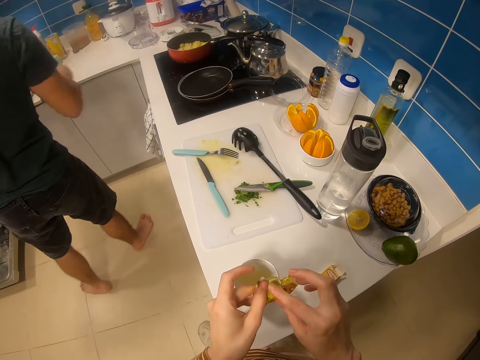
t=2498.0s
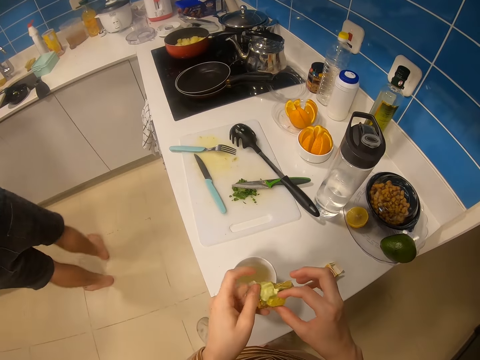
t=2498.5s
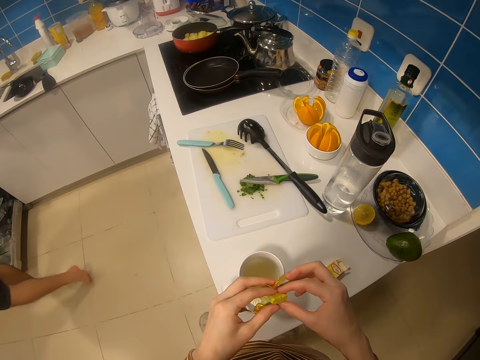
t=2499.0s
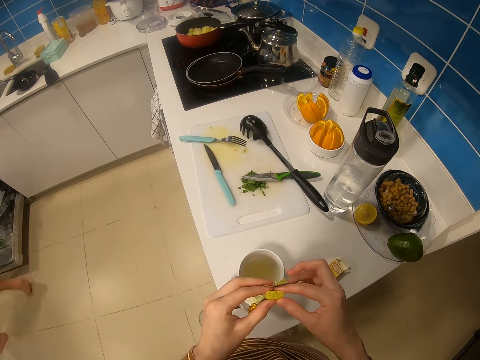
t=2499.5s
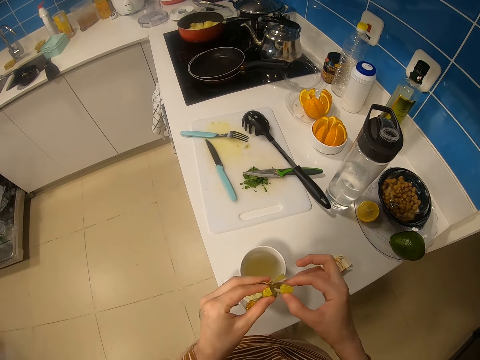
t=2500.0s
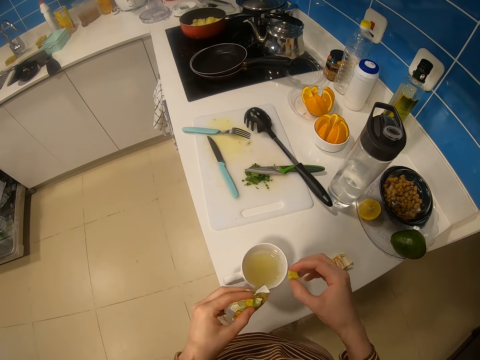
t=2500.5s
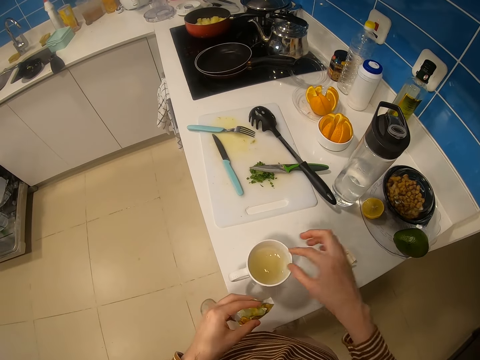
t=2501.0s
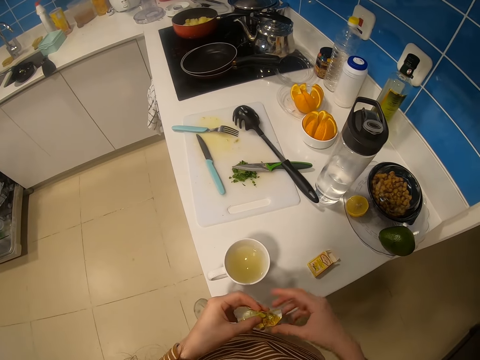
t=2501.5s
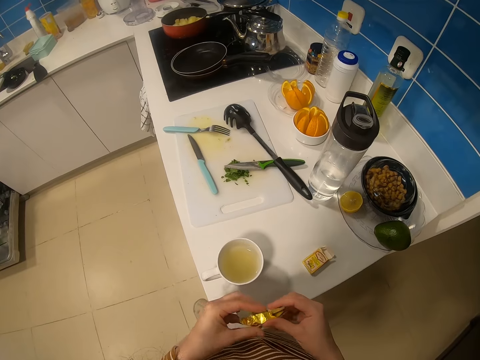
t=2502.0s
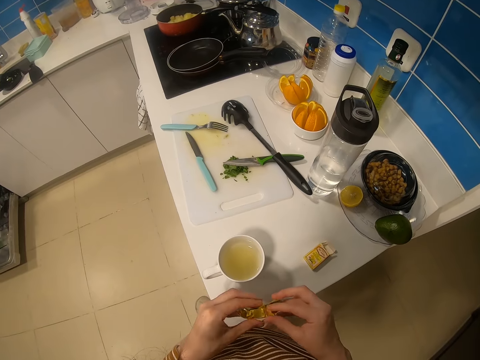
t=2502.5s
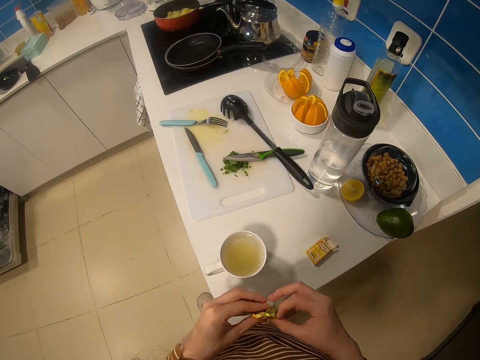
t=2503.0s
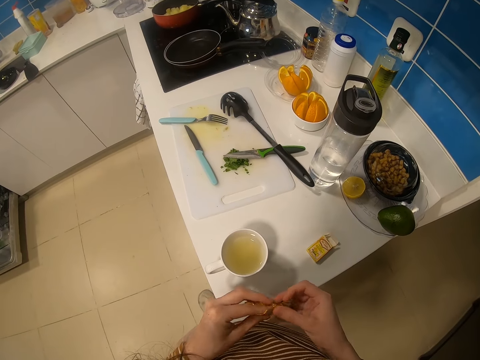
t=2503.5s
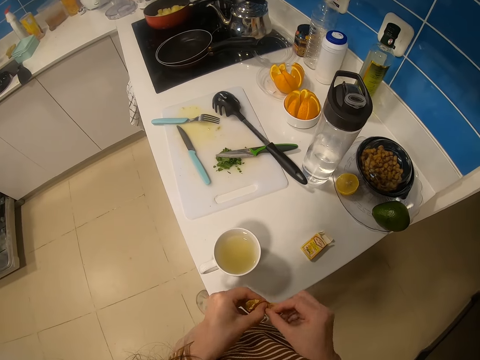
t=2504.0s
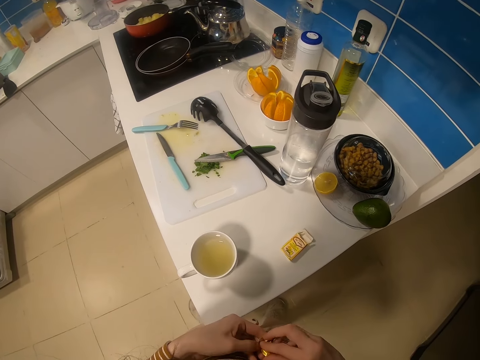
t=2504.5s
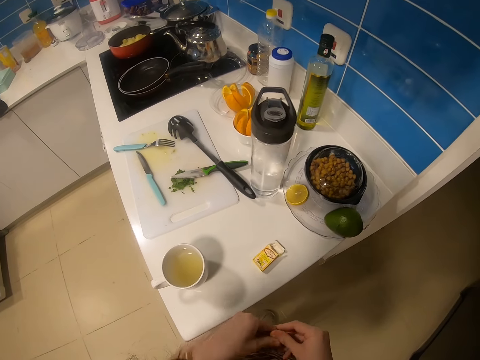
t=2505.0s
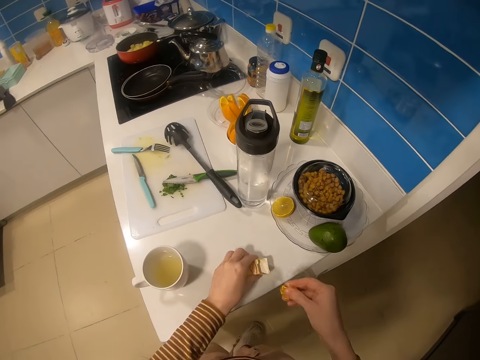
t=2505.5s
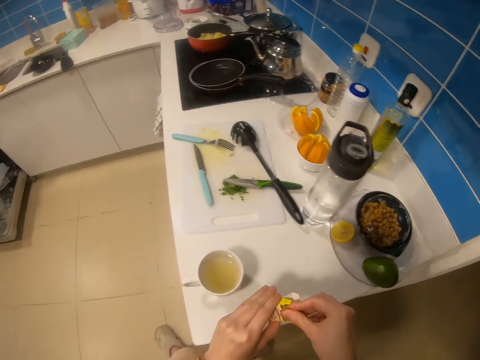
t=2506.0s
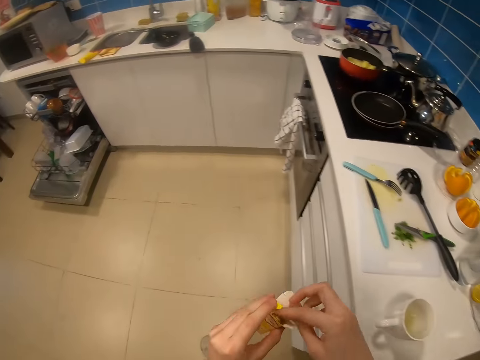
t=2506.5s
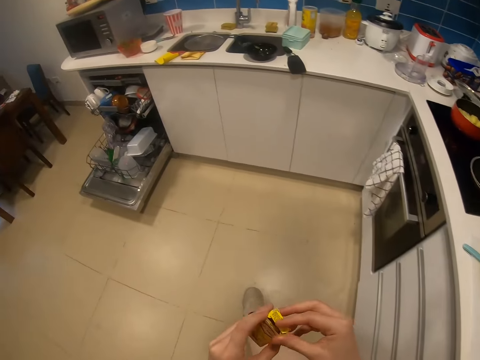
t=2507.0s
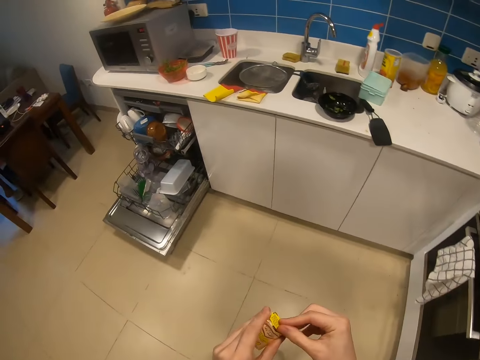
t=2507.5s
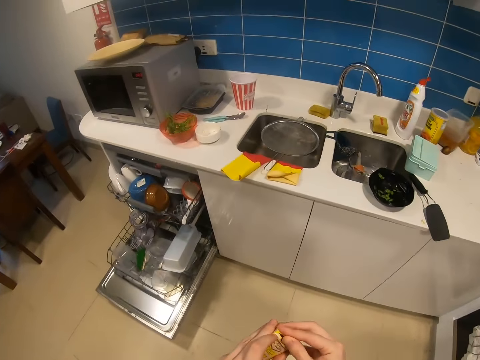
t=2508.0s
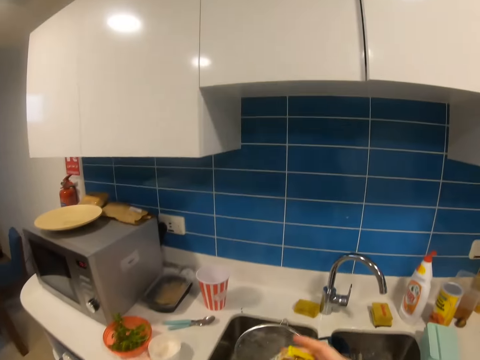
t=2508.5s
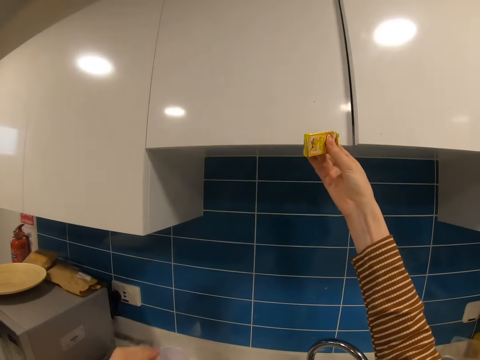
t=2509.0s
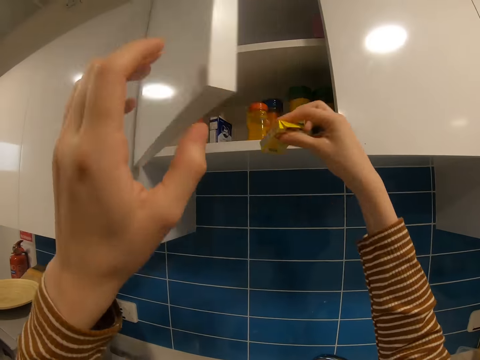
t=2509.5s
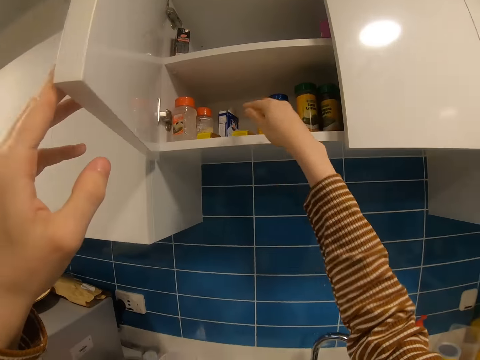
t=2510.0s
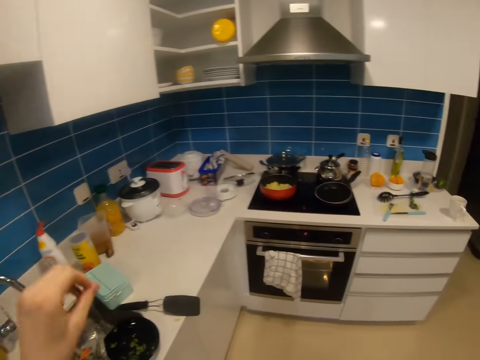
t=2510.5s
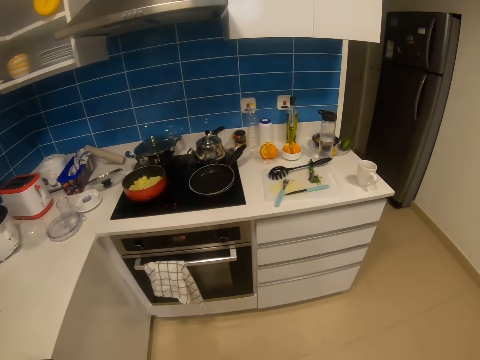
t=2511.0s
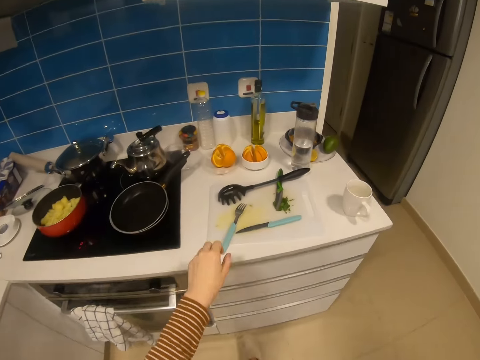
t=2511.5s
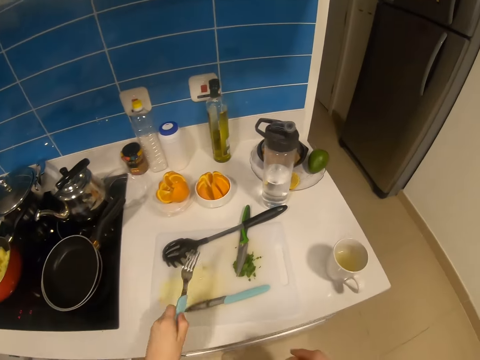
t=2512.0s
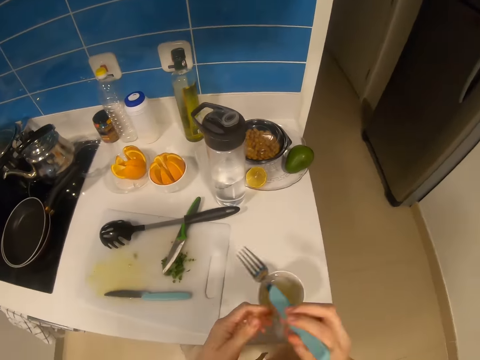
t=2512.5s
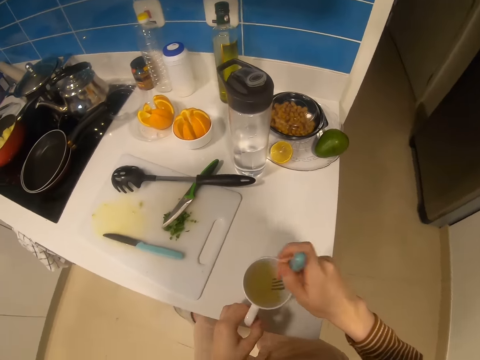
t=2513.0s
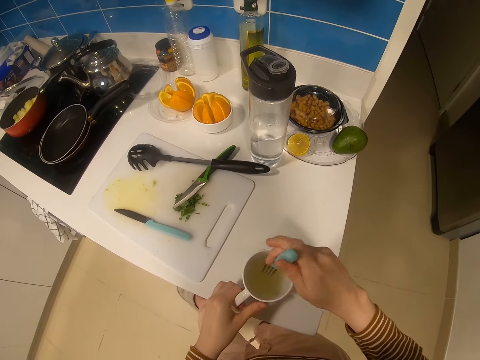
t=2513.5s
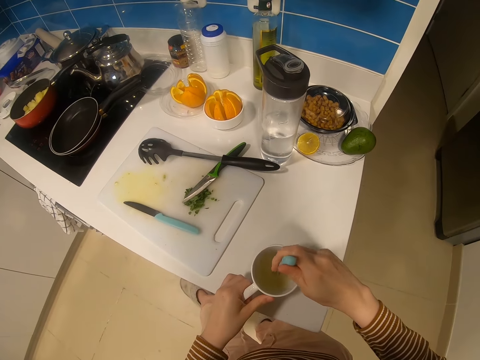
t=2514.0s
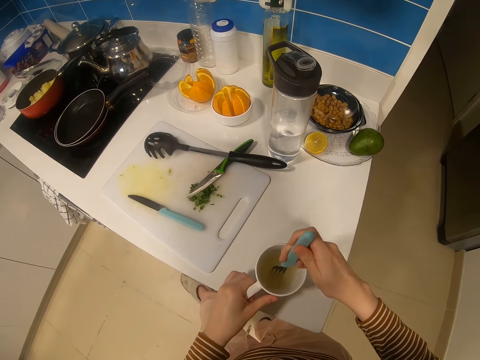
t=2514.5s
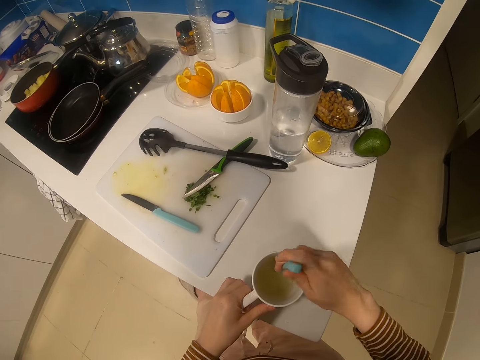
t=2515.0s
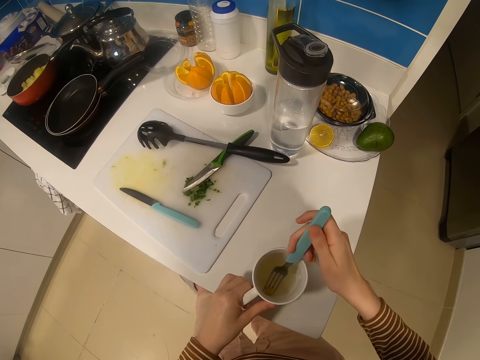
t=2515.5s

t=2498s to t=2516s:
The camera wearer unwraps the paper. They pick up an ingredient. They touch the ingredient. They break the ingredient. They drop the ingredient in a cup. They move the sachet up. They wrap the sachet. They lift up a box. They put the sachet in the box. They move the box up. They walk around the kitchen. They close the box. They lift the box up. They open the cabinet door. They hold the door. They put the box on the shelf. They close the shelf. They walk around the kitchen. They hold a fork. They pick the fork from the counter. They hold the fork with both hands. They move the fork down. They hold the cup. They dip the fork in the cup. They stir the soup in the cup with the fork.

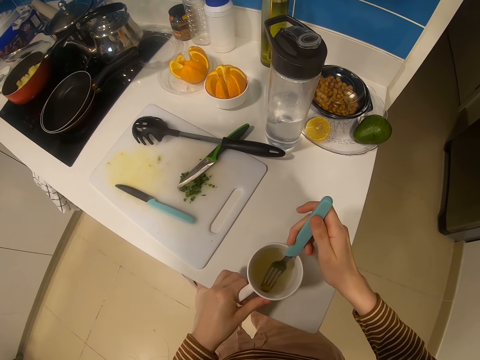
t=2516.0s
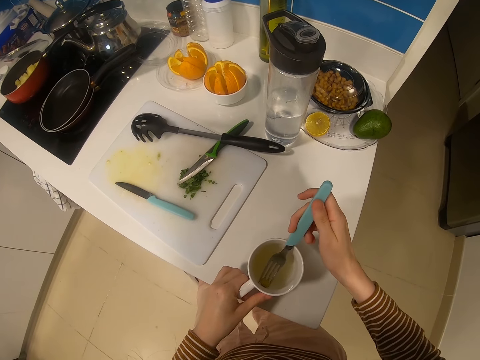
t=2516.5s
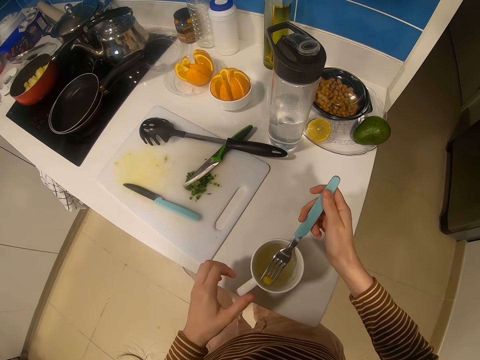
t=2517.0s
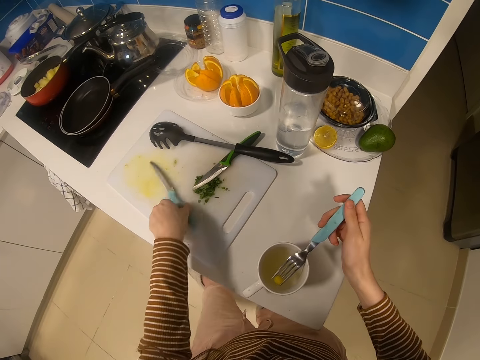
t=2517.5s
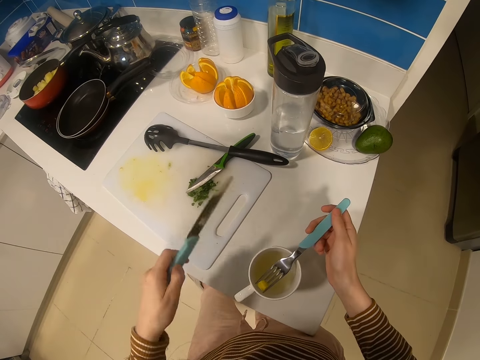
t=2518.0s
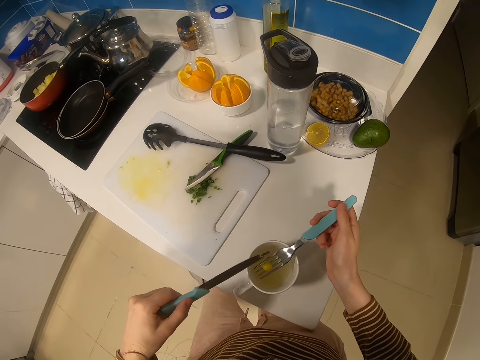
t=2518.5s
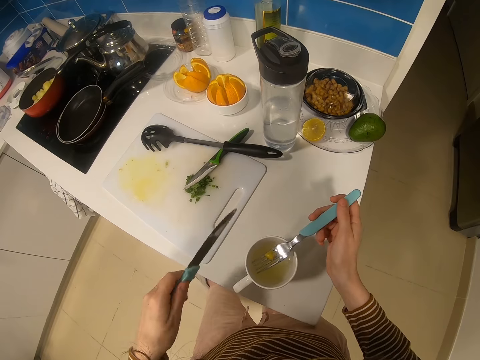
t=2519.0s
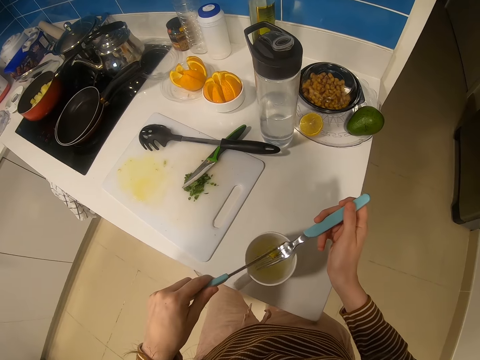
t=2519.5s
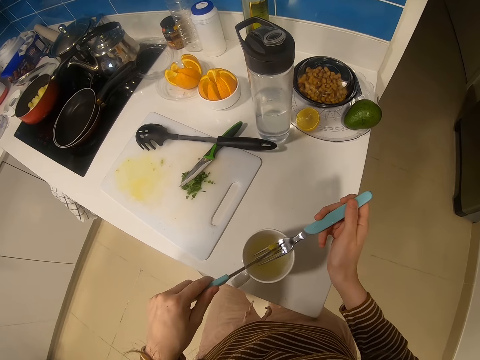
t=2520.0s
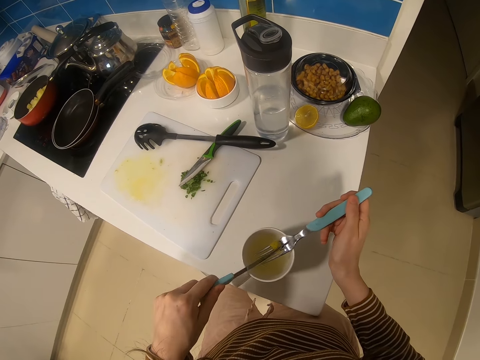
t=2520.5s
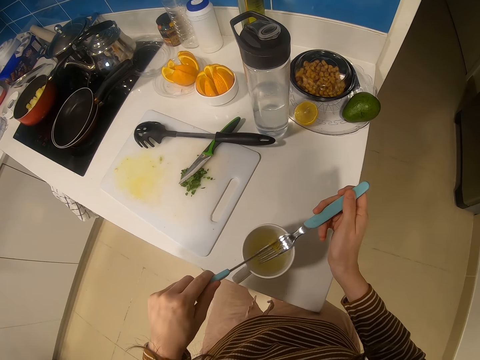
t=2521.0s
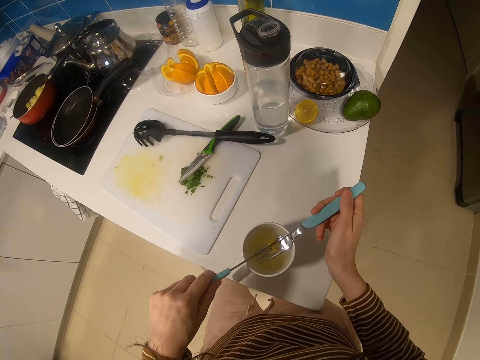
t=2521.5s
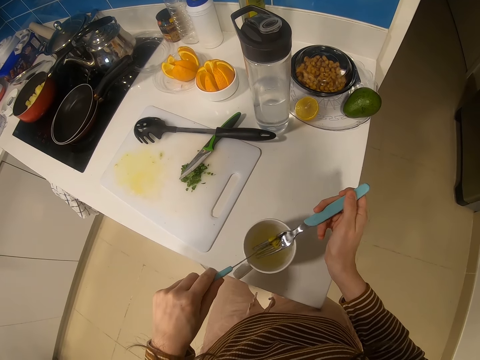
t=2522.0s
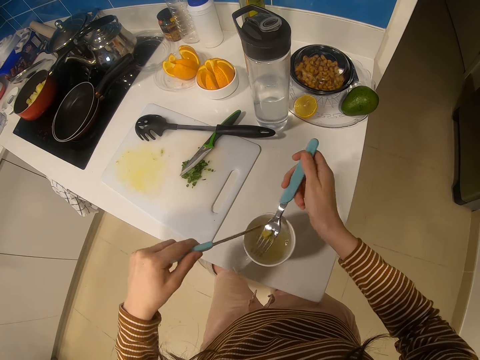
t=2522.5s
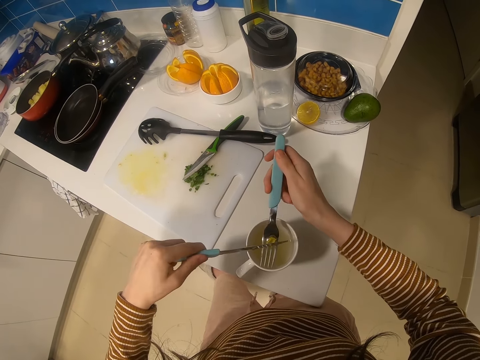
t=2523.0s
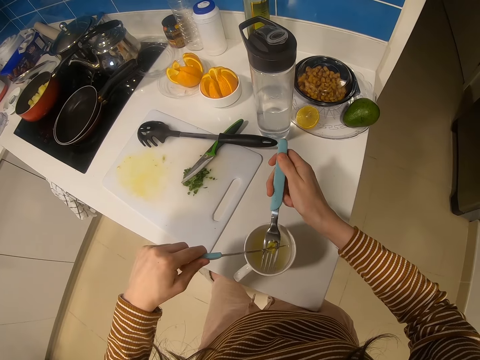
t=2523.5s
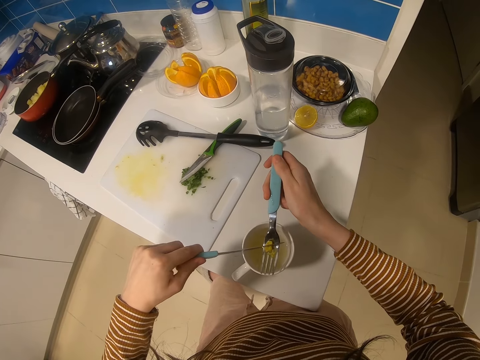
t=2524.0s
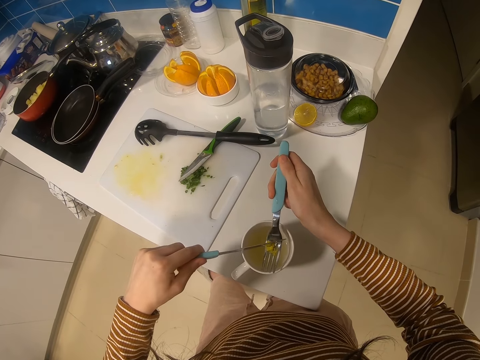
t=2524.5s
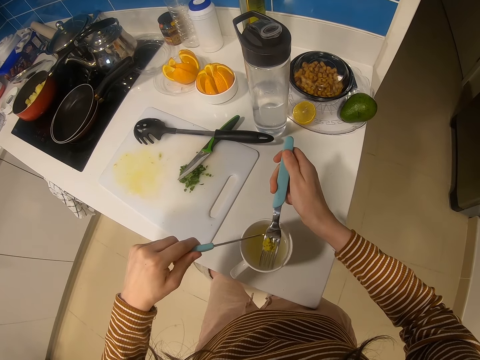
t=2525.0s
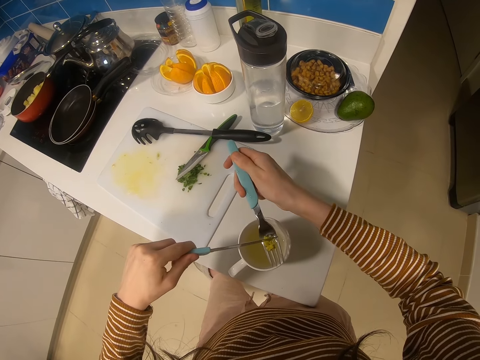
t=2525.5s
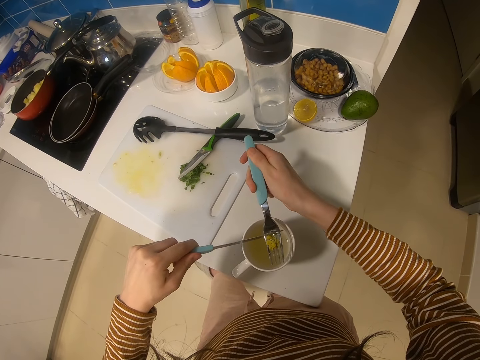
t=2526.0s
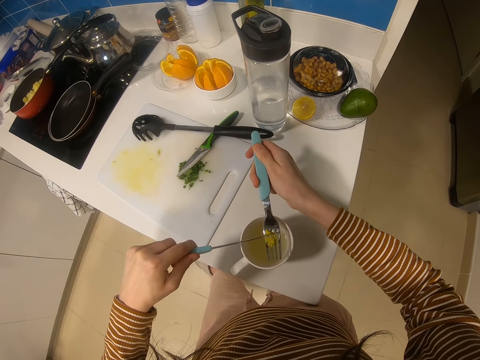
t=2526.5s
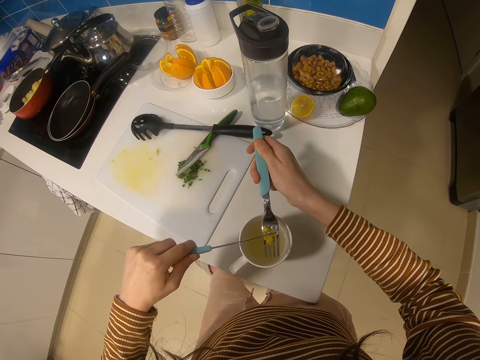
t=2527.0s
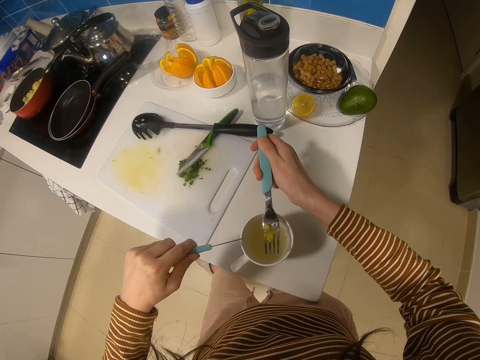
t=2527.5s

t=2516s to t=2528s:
The camera wearer moves a hand up. They remove a cube or ingredient from the cup with a fork. They hold a knife. They pick a table knife from the counter. They move the ingredient on the fork. They move the knife on the ingredient. They cut the ingredient on the fork. They crush the cube with the table knife.
